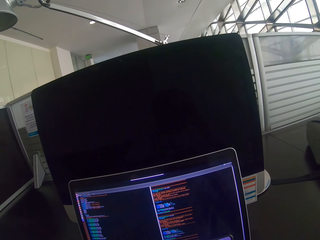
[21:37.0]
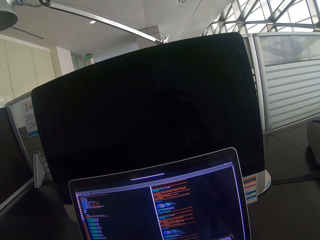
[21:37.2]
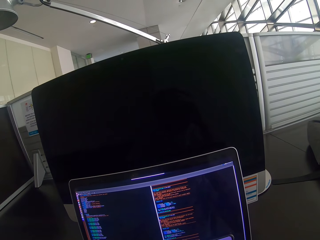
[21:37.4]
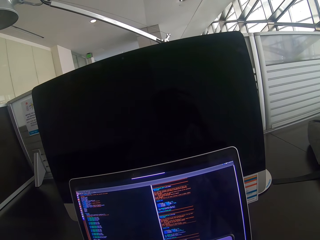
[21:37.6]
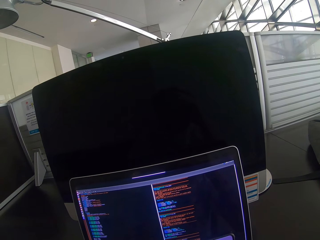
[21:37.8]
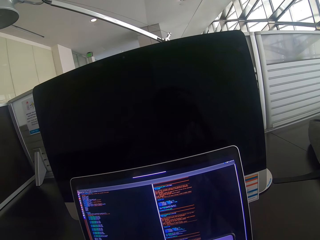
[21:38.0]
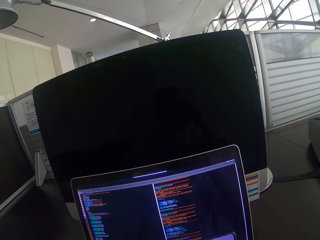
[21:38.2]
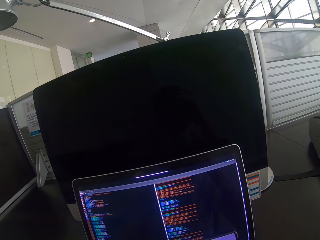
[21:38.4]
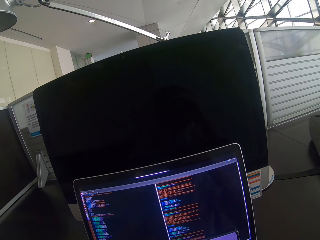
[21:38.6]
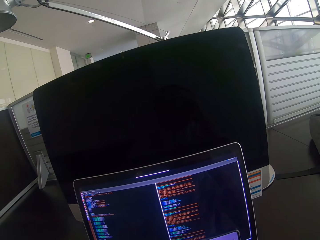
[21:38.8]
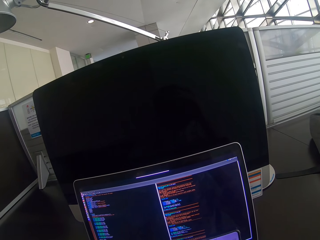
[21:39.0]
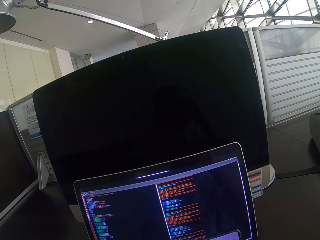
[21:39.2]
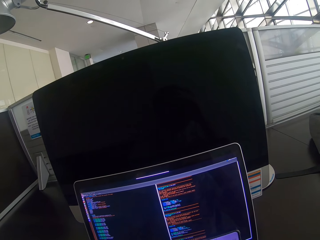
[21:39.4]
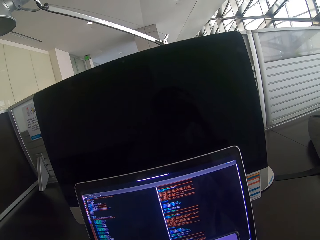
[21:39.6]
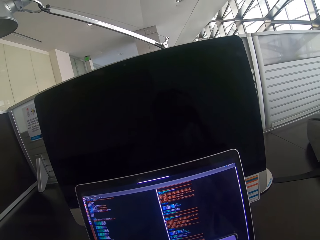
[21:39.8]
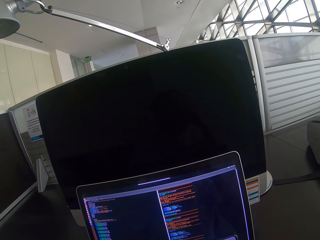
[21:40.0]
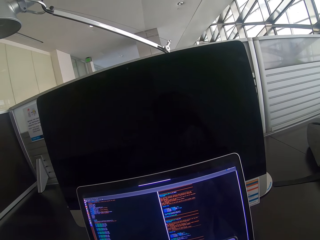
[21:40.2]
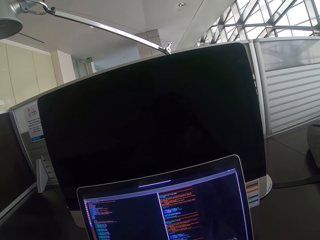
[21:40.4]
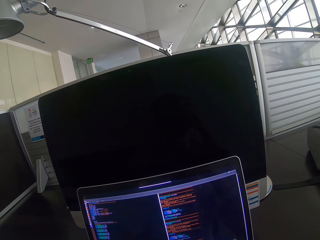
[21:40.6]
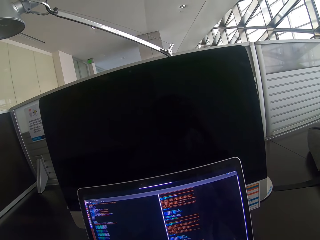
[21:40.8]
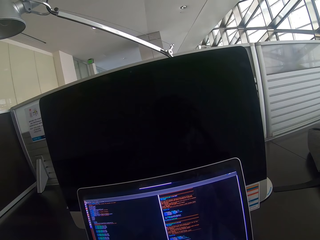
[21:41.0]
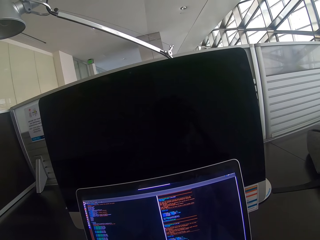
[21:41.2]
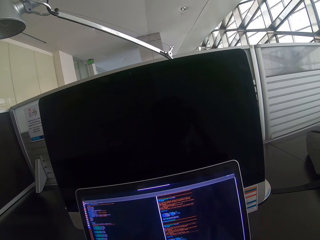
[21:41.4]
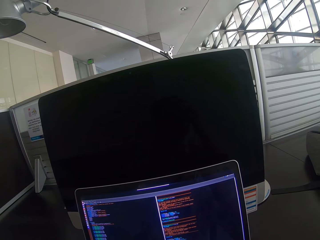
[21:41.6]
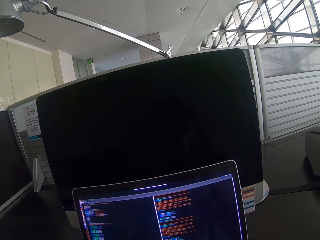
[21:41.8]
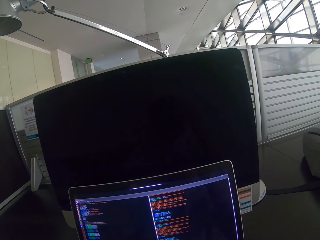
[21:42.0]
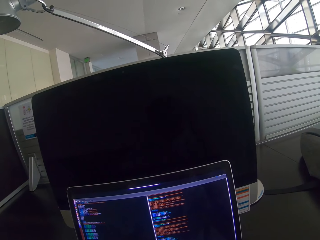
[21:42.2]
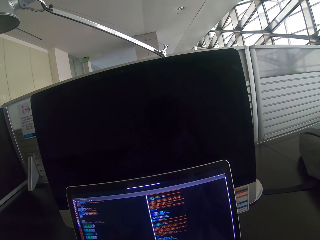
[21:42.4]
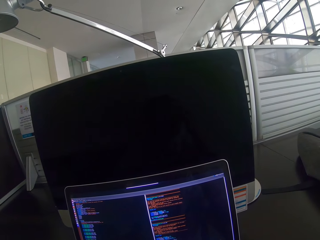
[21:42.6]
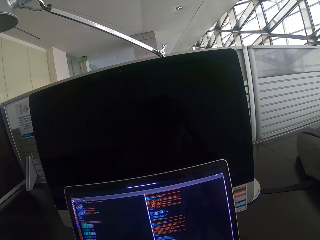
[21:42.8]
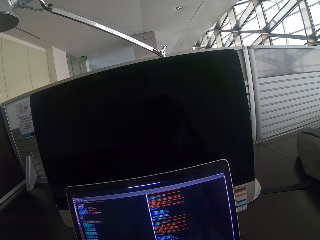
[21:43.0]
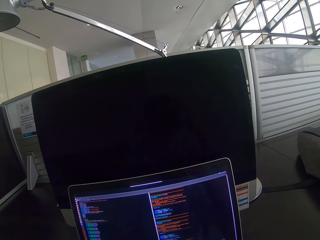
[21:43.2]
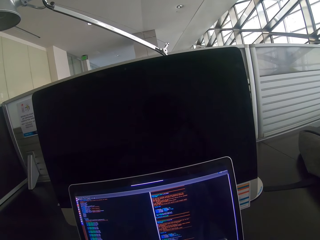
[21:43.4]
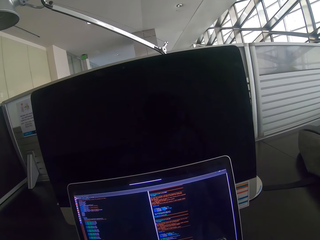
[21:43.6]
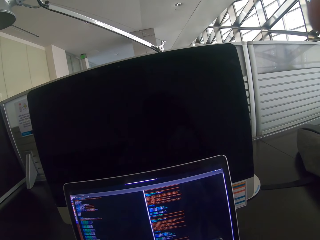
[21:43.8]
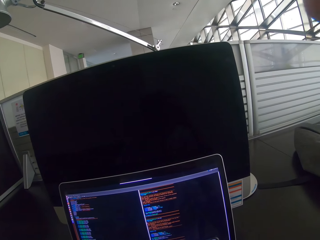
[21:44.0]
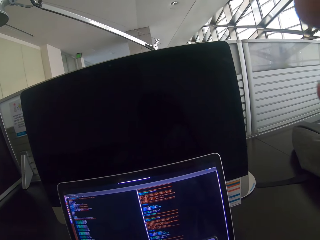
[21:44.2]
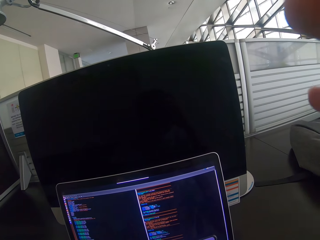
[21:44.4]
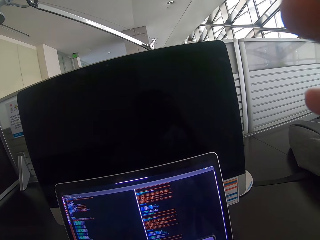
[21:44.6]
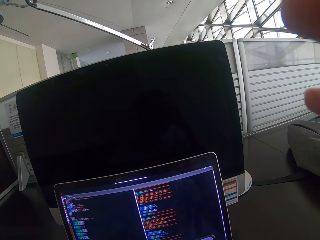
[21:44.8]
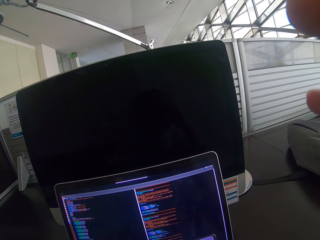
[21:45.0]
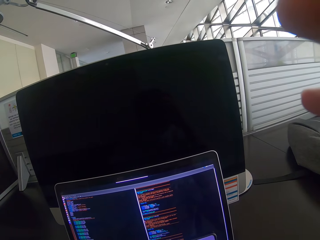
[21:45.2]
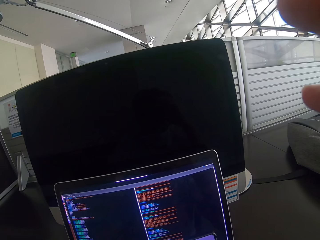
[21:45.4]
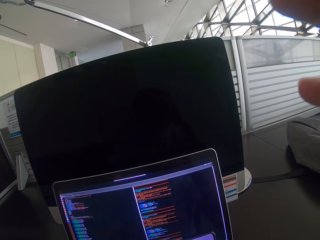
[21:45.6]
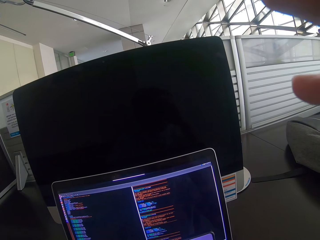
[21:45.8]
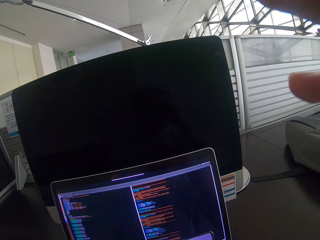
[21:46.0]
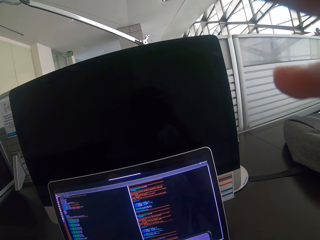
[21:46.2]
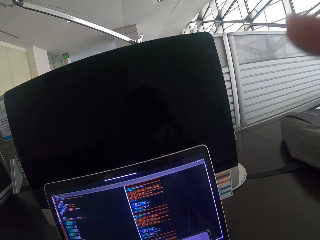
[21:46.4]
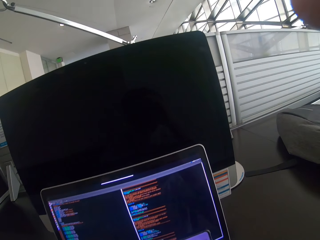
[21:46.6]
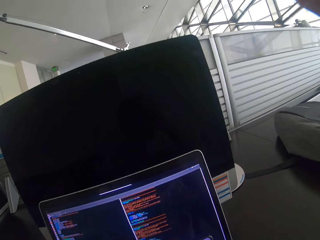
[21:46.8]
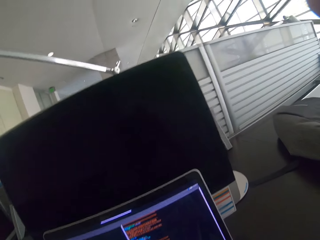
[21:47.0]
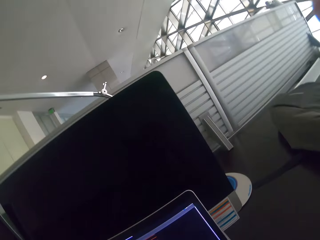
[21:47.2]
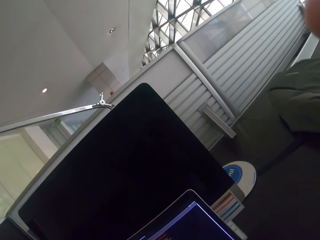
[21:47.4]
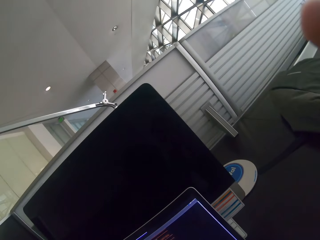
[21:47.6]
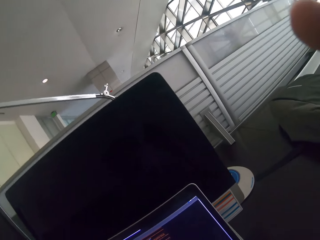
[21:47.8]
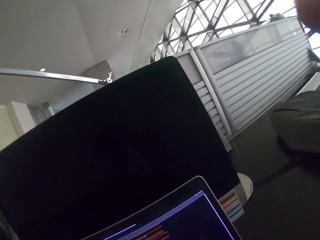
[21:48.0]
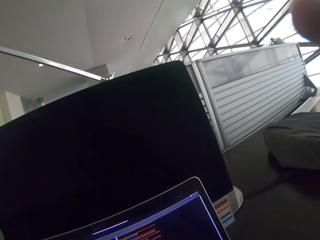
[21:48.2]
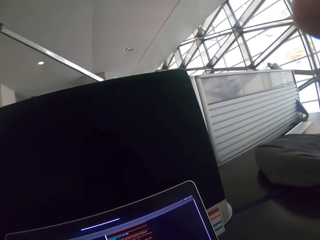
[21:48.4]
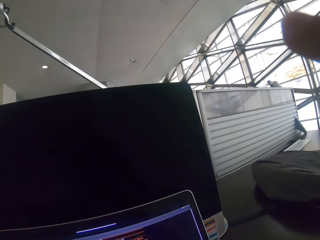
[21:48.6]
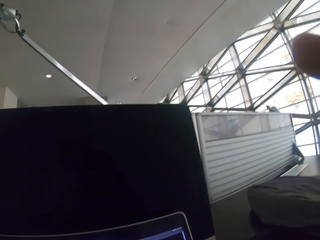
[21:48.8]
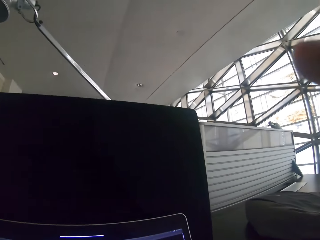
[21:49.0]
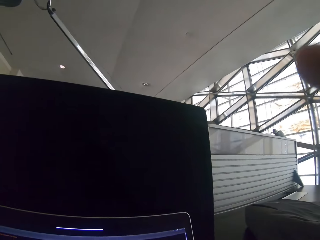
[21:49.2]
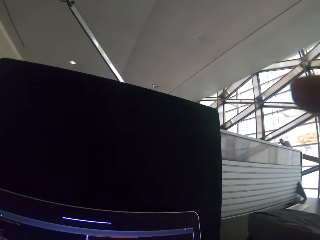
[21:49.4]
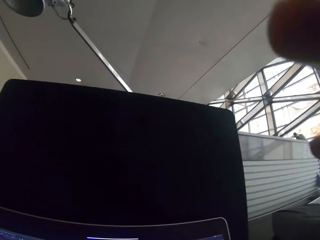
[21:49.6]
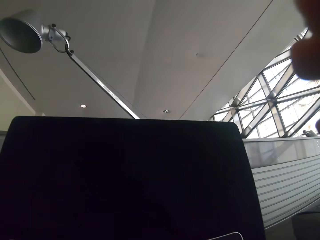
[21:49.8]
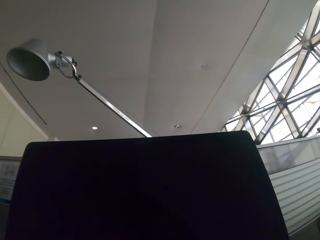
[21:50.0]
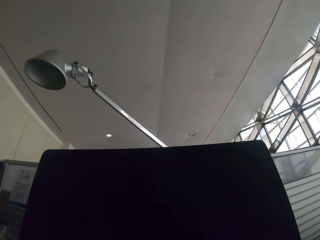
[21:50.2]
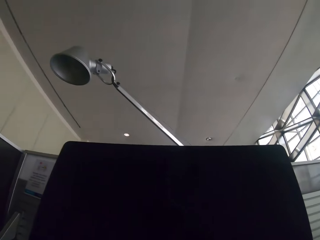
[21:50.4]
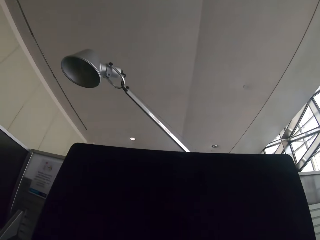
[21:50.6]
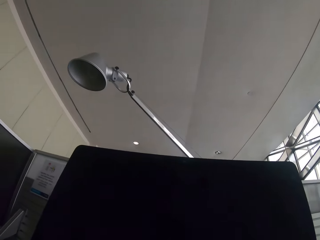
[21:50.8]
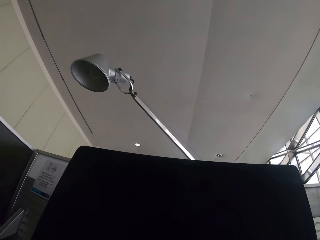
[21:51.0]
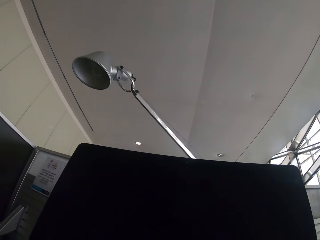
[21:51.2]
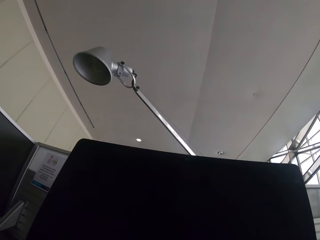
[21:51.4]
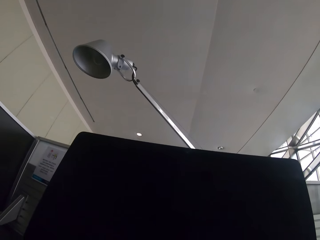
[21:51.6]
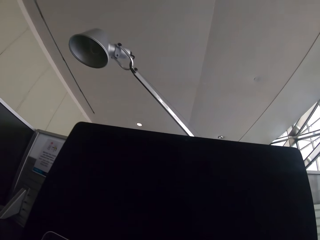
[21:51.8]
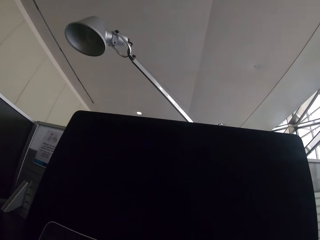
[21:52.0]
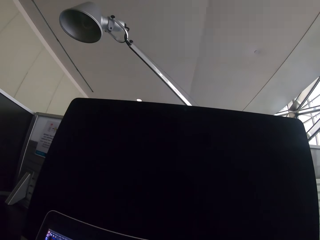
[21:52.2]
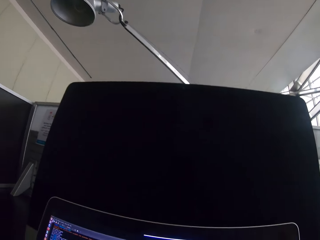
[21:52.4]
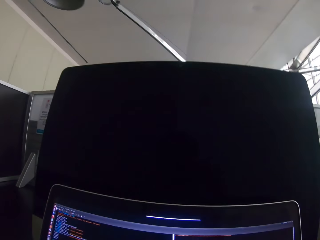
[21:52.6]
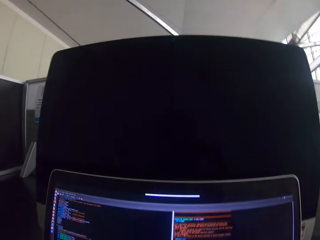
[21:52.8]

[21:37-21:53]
The camera wearer stares at the laptop and moves their hand. They look around and move their hand. They look around.
